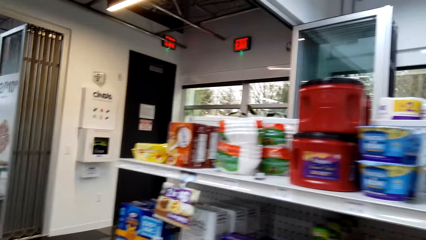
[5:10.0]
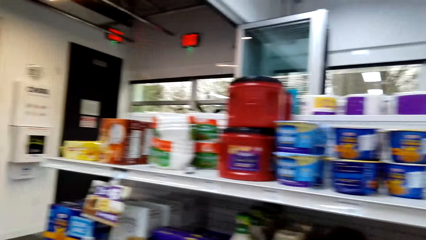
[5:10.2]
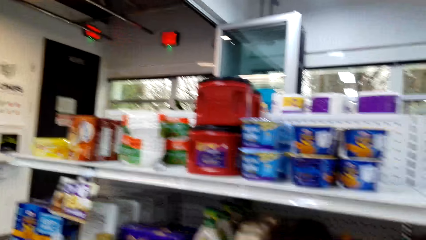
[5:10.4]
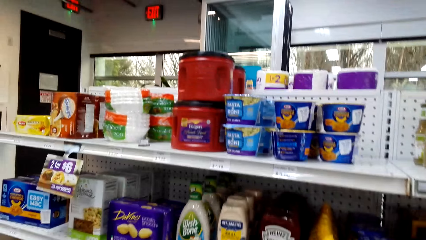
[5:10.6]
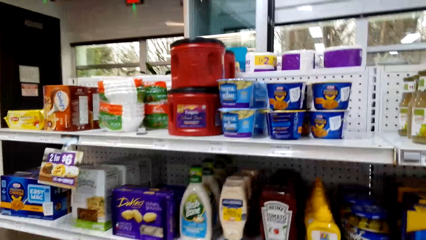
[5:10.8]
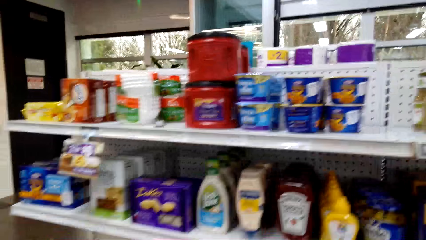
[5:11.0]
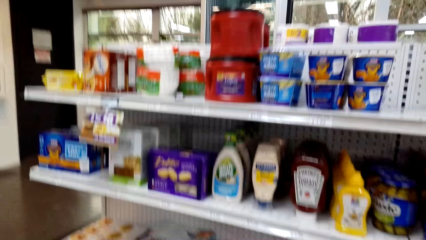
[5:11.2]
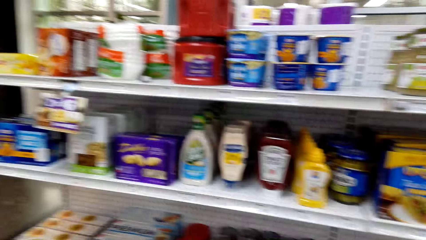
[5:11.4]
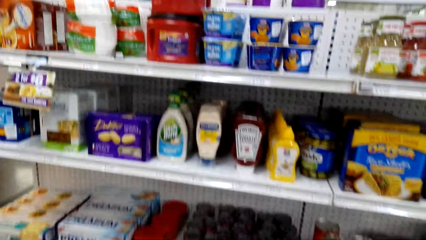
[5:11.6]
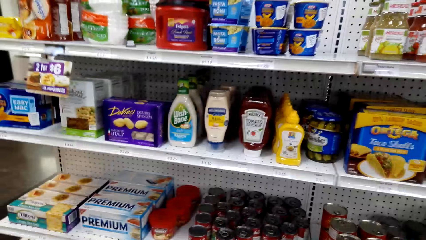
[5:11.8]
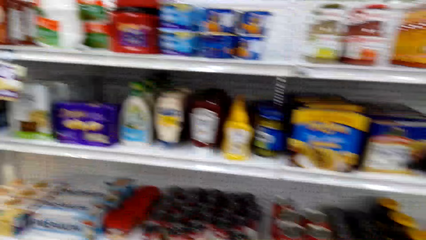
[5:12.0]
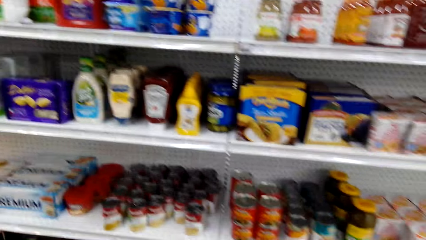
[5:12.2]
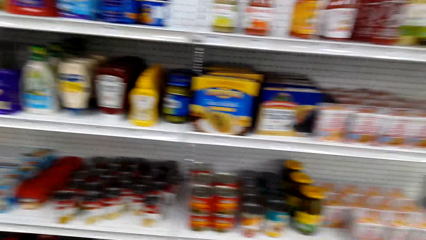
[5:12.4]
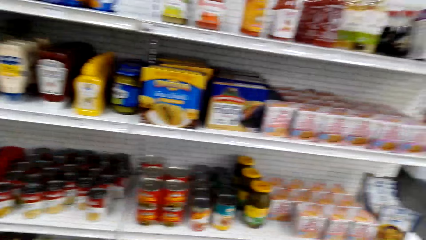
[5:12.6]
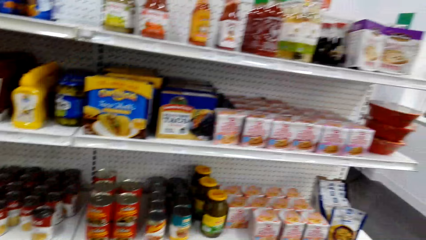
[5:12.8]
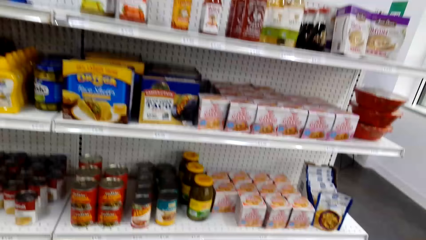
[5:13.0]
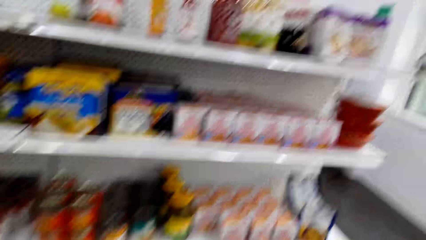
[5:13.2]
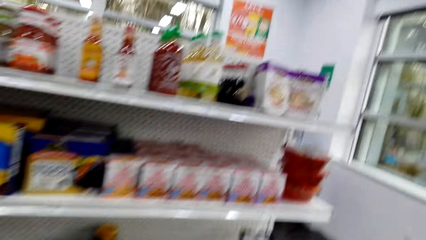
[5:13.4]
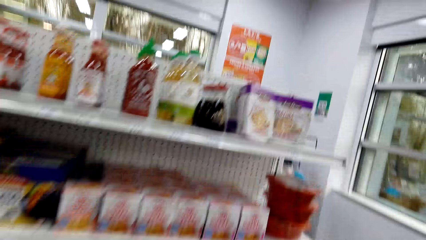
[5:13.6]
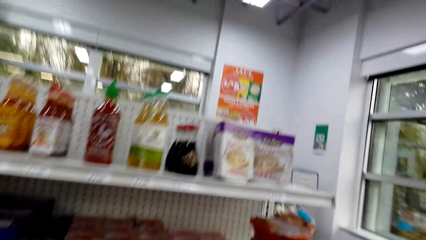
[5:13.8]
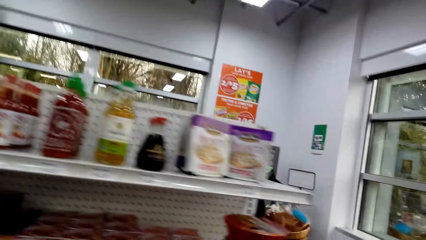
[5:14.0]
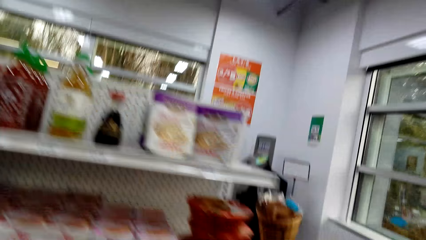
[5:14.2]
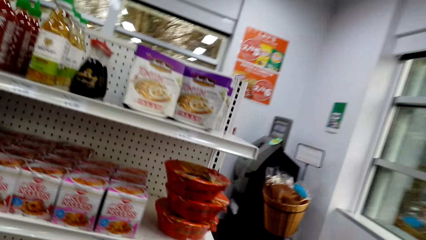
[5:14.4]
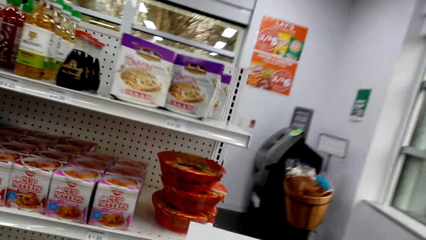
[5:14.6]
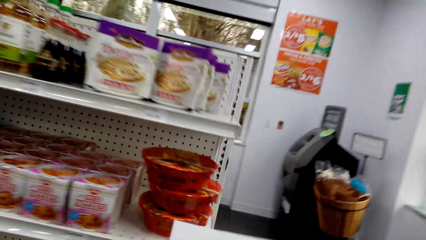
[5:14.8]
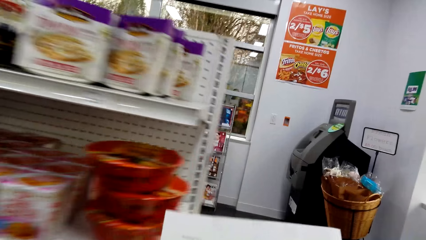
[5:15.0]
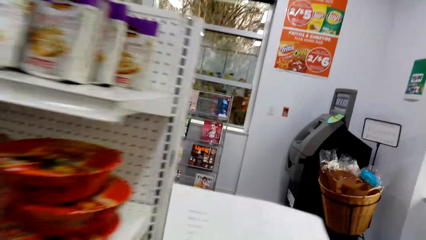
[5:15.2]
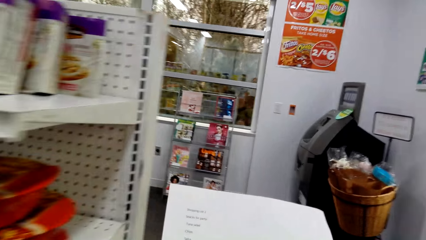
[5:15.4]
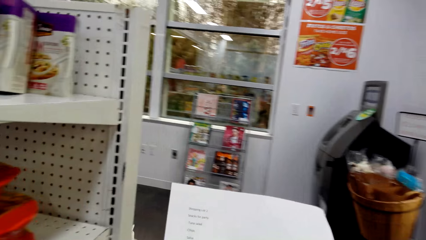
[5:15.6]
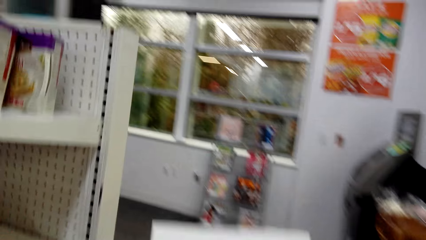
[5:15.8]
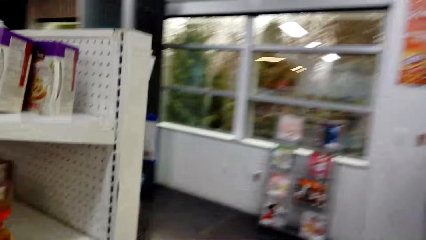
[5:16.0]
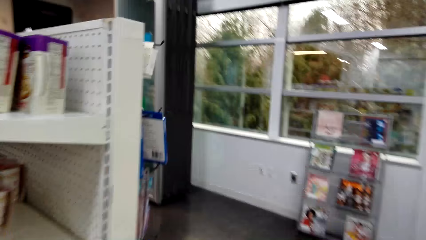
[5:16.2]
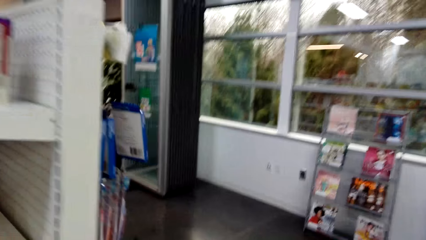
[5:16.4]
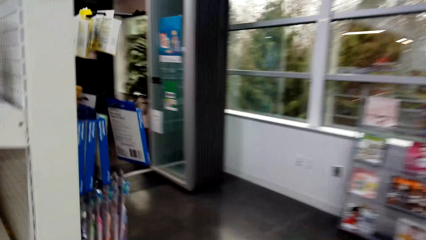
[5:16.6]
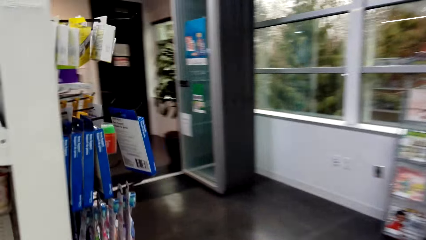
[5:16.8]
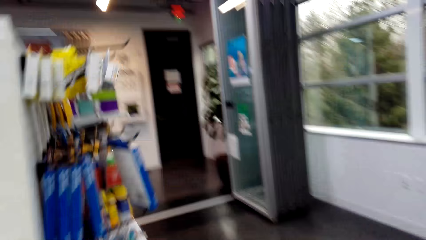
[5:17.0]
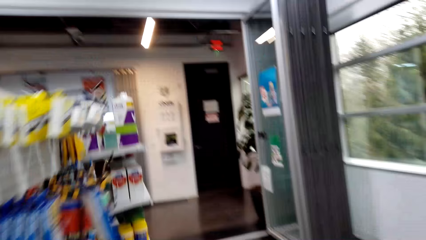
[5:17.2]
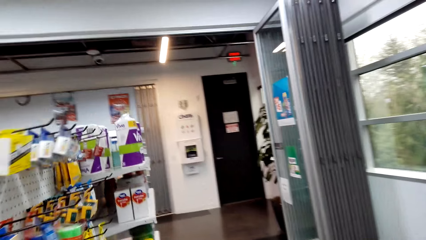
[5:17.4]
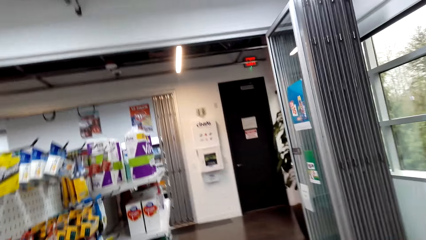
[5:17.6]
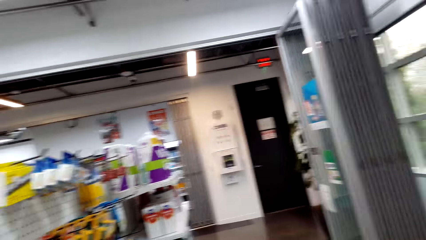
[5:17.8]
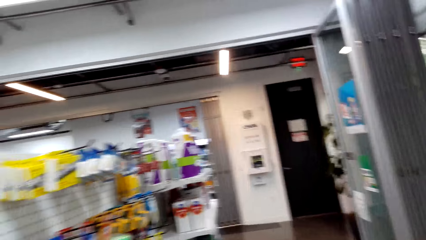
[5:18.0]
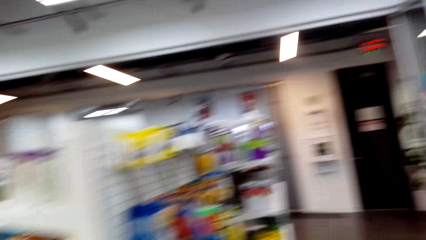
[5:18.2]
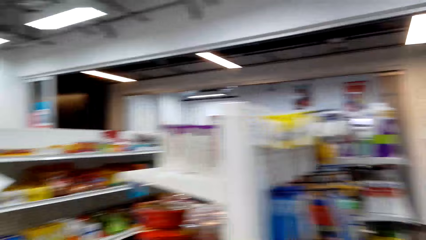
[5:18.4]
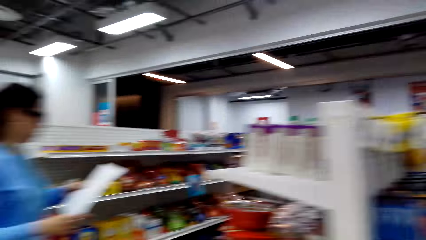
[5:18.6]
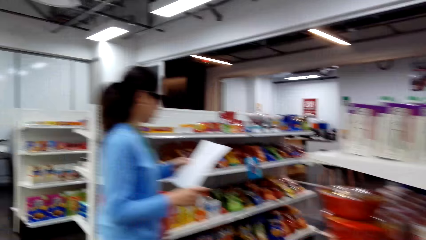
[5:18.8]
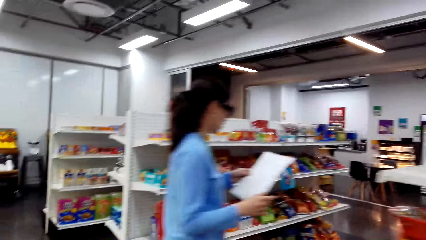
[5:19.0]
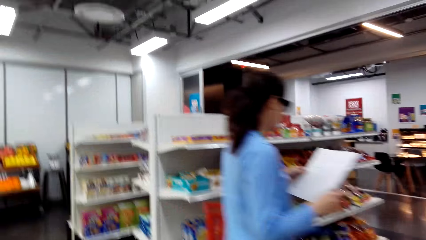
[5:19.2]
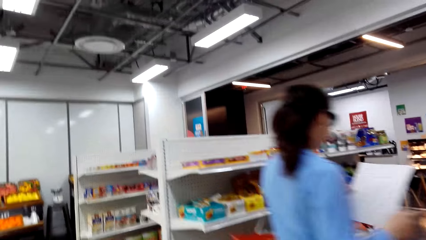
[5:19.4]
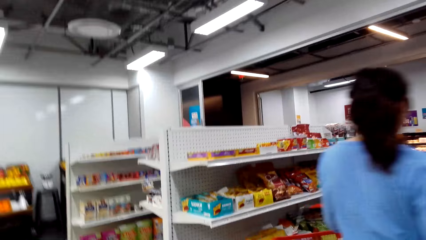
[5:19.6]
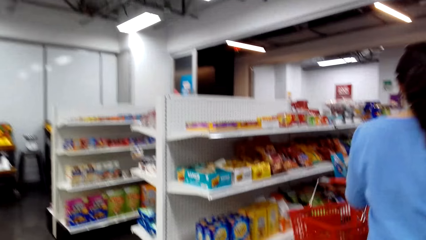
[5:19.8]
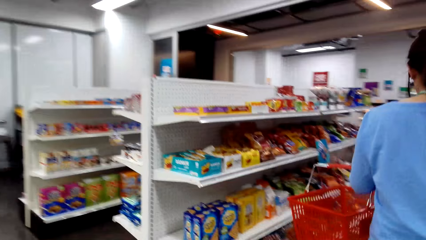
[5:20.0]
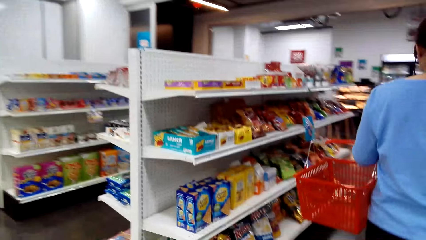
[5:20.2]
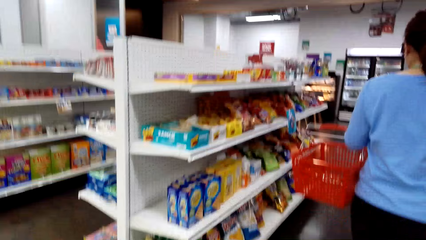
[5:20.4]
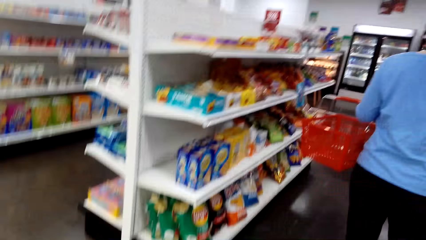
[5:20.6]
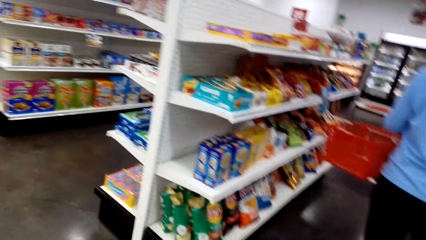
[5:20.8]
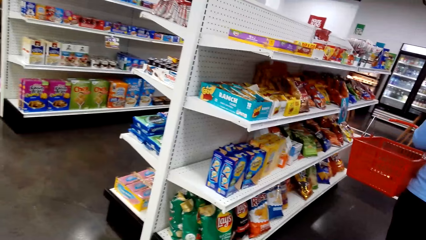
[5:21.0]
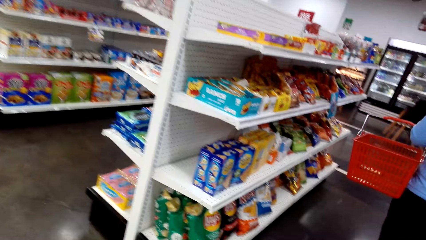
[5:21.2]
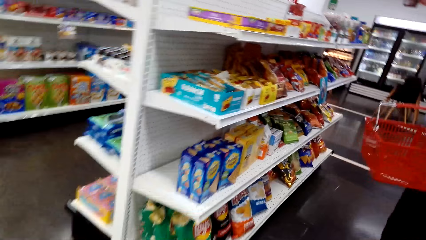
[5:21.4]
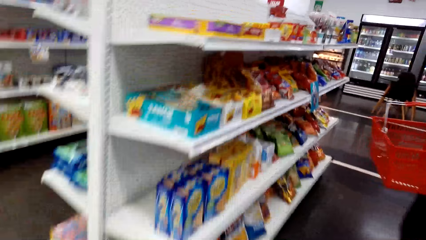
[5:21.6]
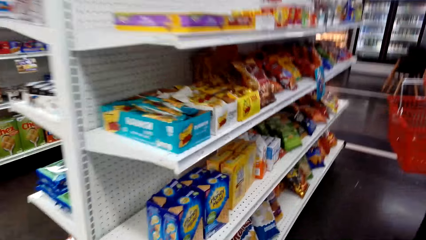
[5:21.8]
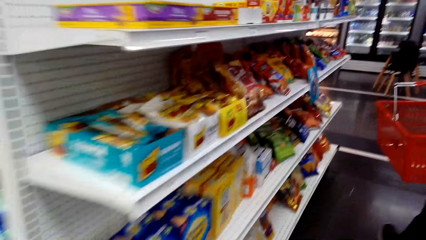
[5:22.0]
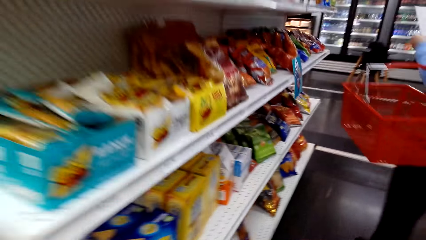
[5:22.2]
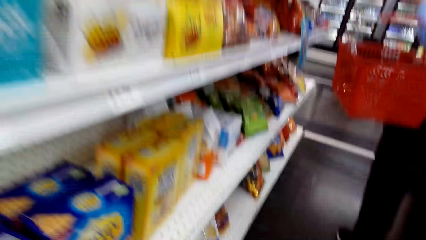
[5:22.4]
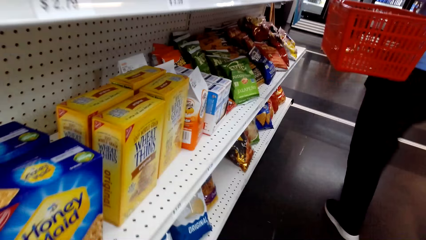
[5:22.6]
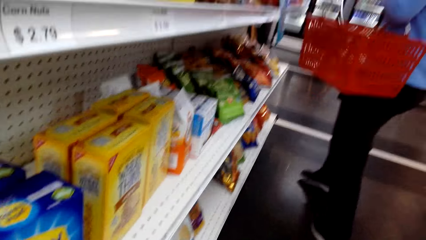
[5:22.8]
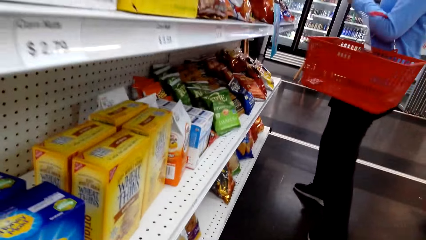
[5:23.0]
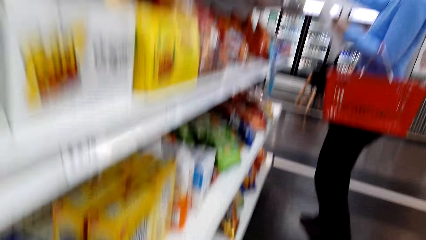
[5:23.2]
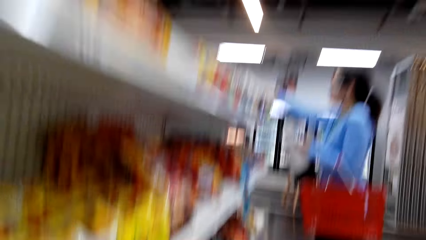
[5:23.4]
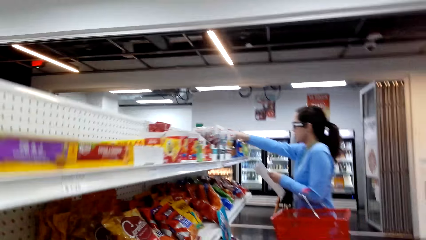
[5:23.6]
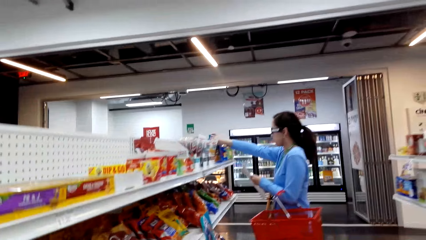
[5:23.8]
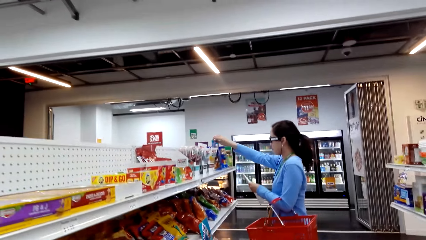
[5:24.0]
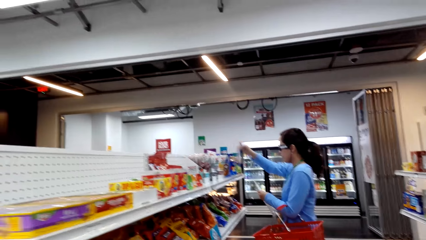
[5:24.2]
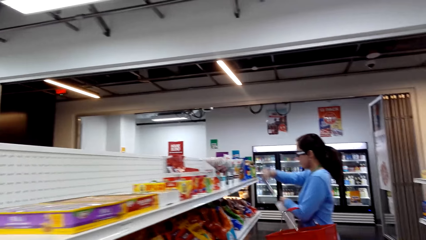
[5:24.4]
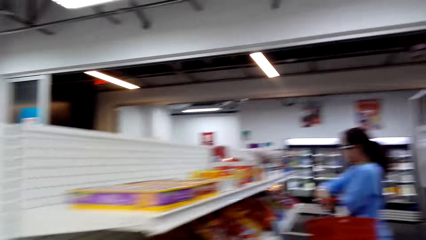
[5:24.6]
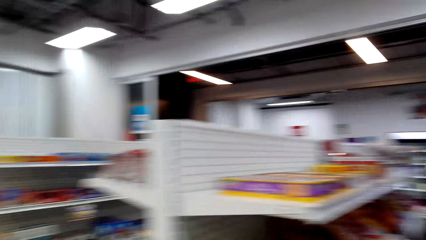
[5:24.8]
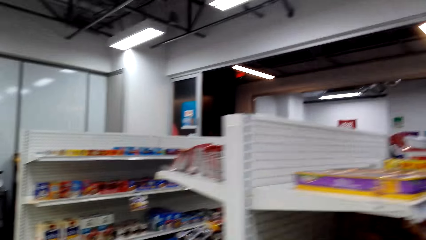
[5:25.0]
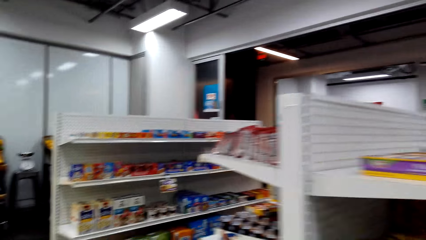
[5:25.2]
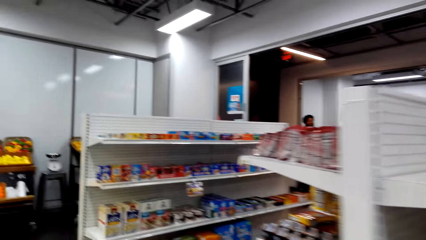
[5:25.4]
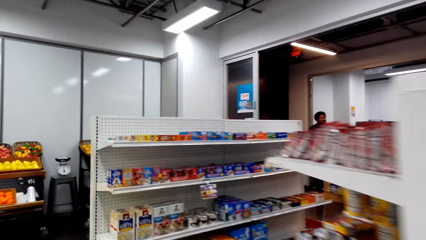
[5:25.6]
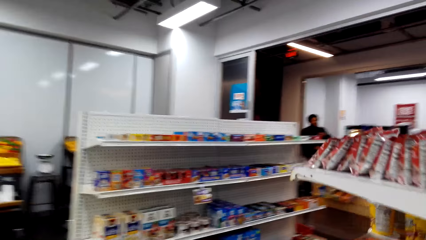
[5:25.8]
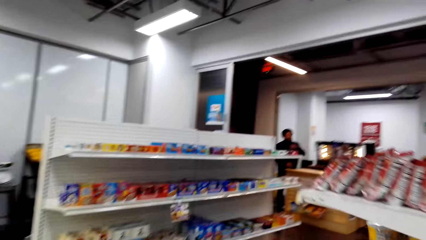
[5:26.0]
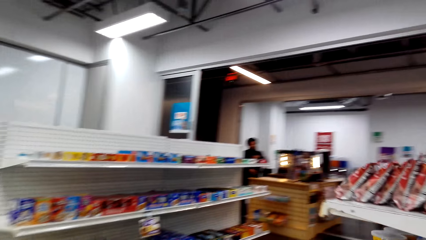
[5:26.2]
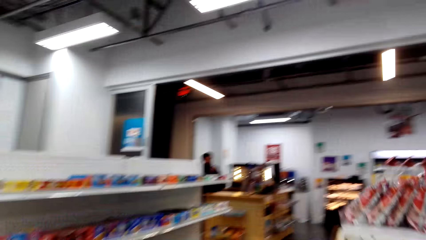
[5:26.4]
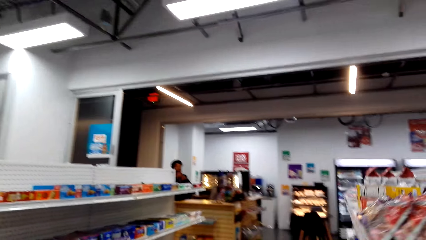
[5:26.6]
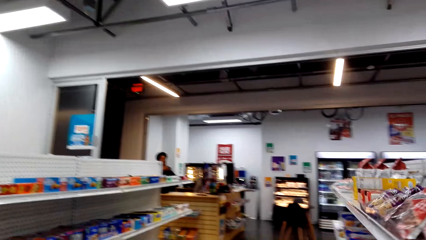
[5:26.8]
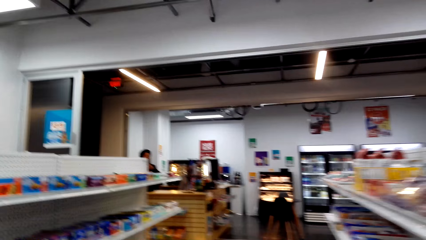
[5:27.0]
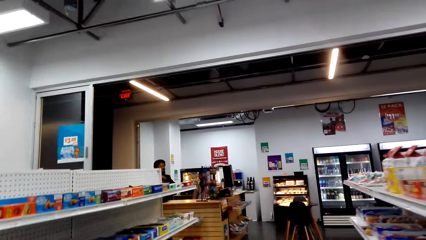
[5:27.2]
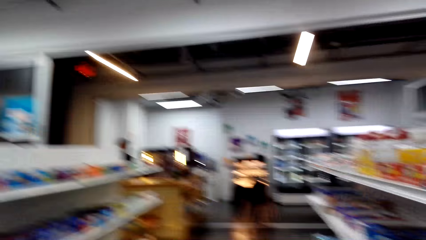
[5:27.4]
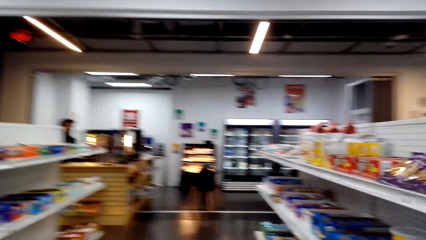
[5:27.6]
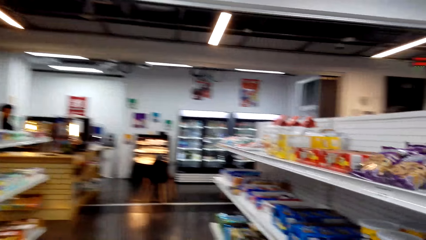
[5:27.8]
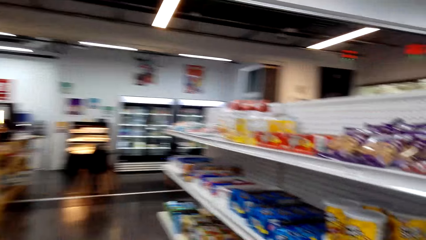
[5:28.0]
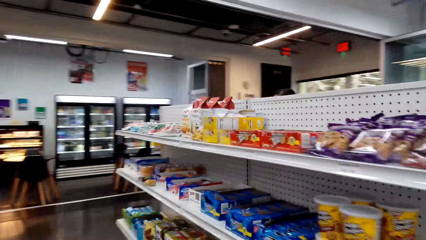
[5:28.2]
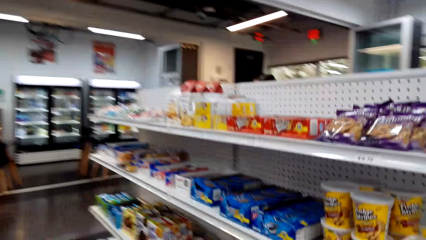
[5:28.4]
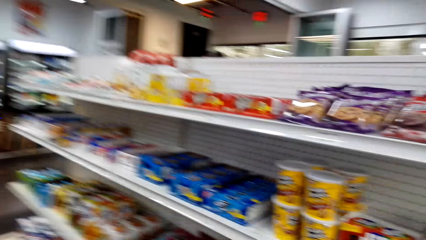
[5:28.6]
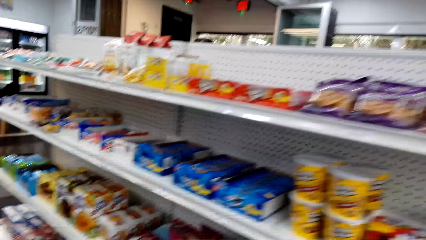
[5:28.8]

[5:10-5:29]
The camera wearer converses with a woman. They walk with the woman around the supermarket. The woman holds the record paper. The camera wearer converses with the woman. They walk with the woman around the supermarket.
